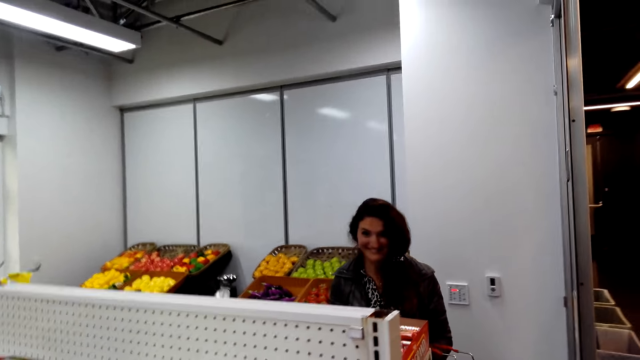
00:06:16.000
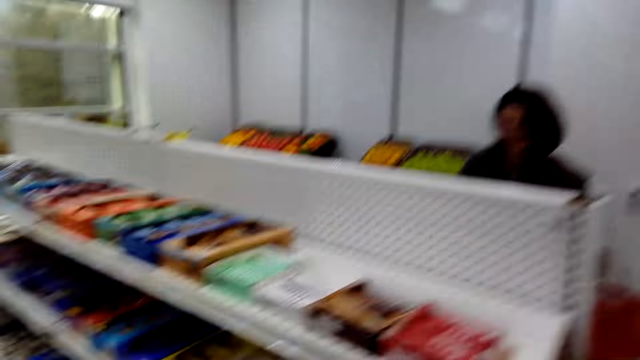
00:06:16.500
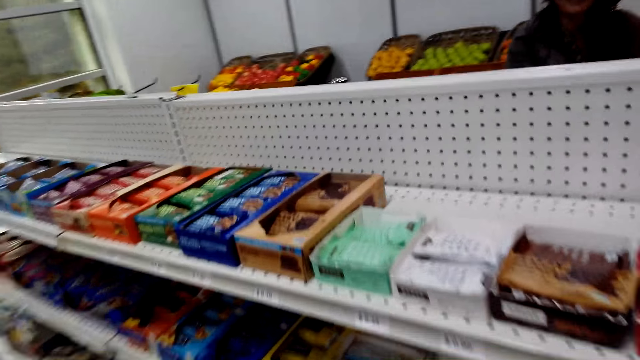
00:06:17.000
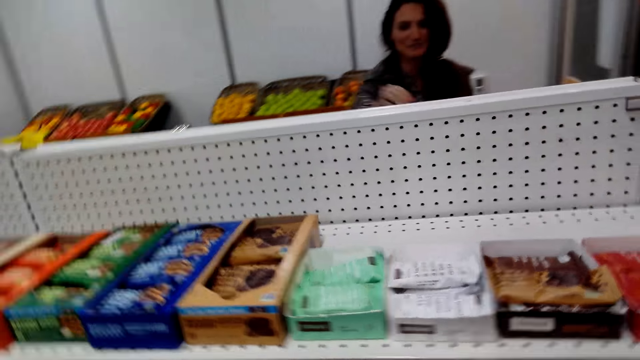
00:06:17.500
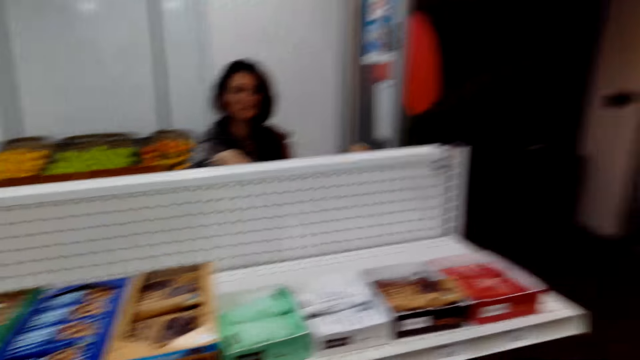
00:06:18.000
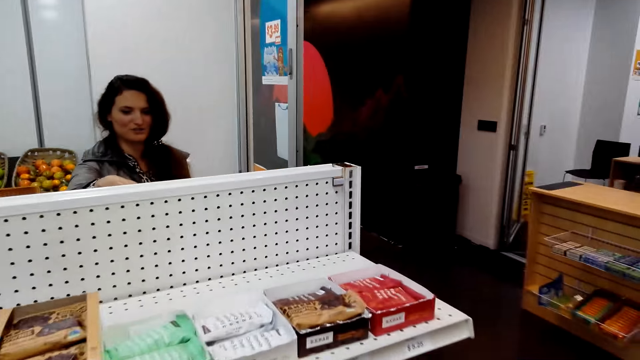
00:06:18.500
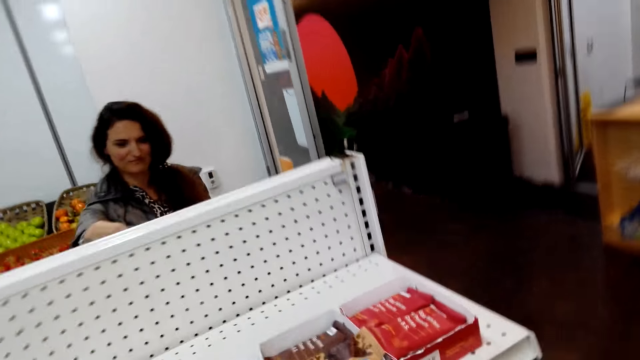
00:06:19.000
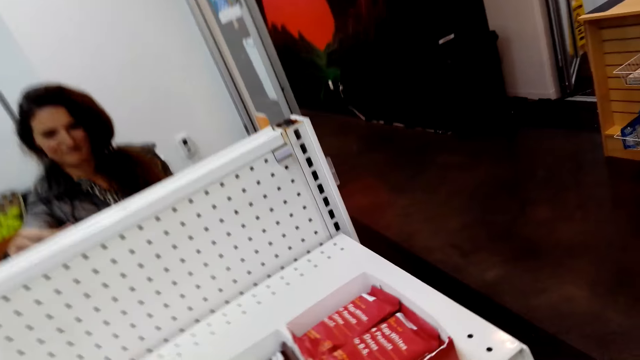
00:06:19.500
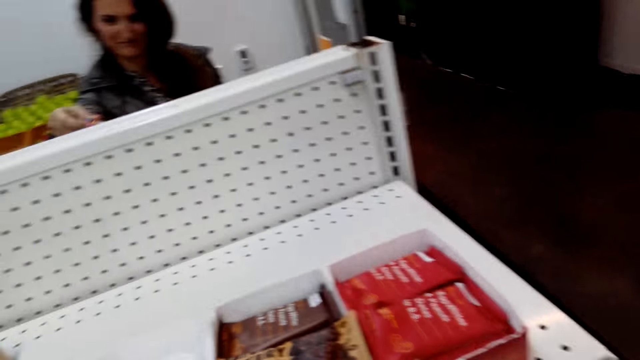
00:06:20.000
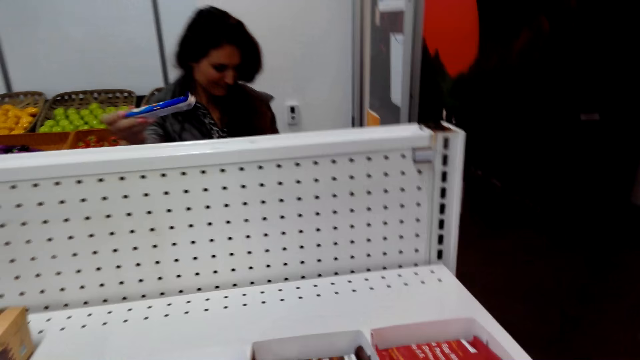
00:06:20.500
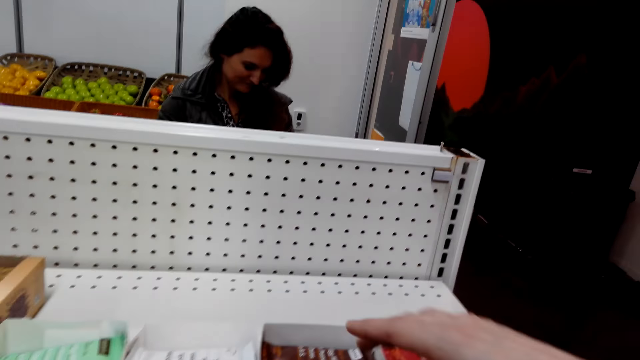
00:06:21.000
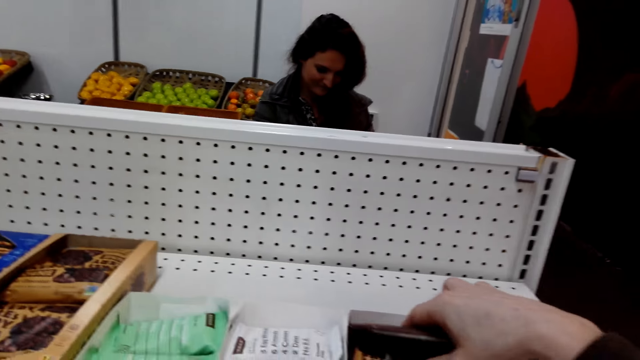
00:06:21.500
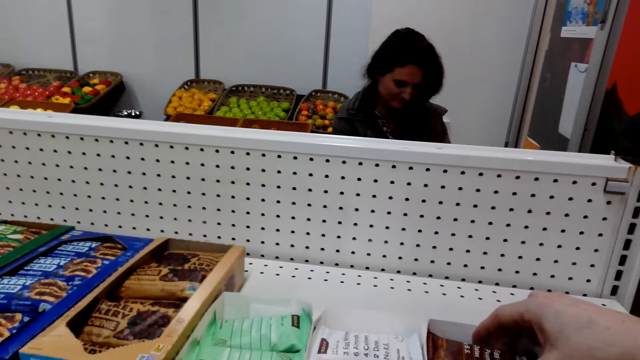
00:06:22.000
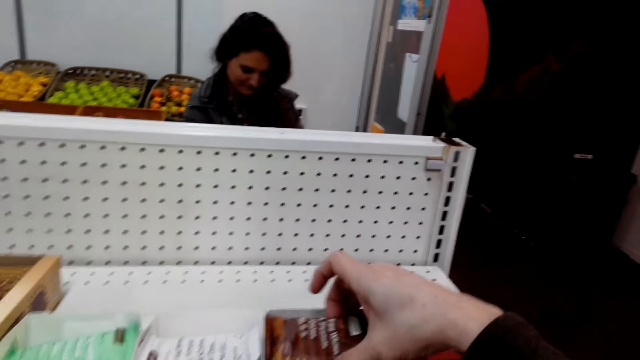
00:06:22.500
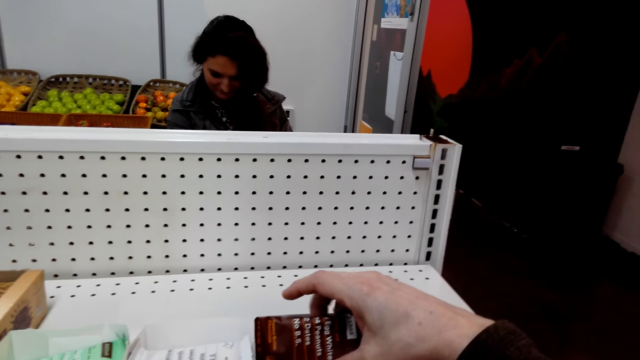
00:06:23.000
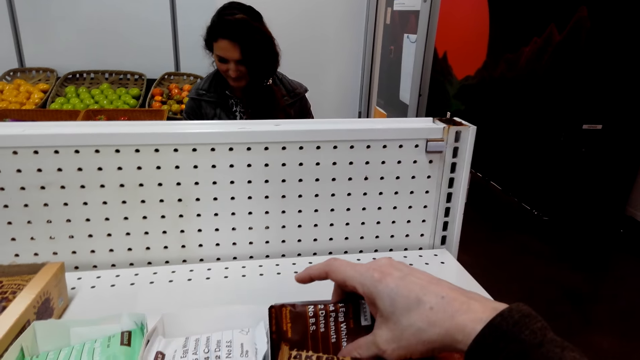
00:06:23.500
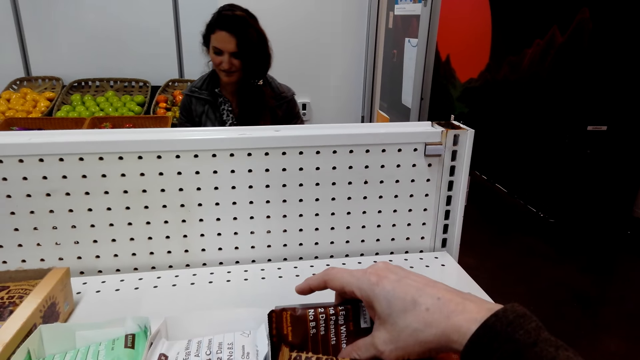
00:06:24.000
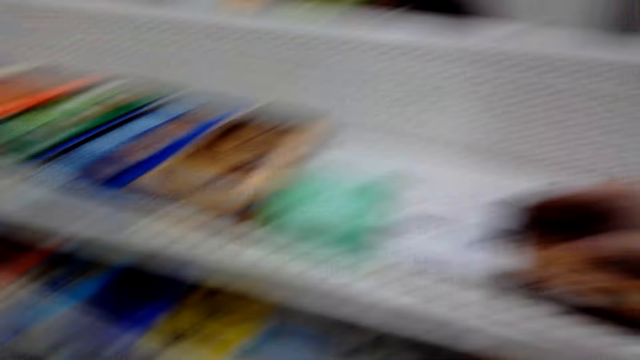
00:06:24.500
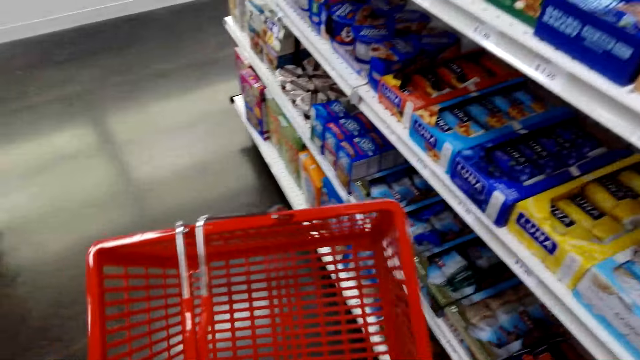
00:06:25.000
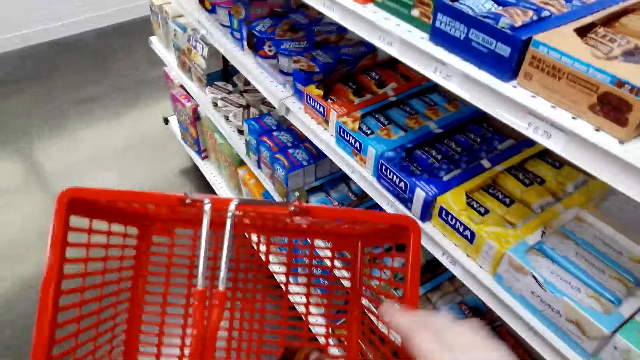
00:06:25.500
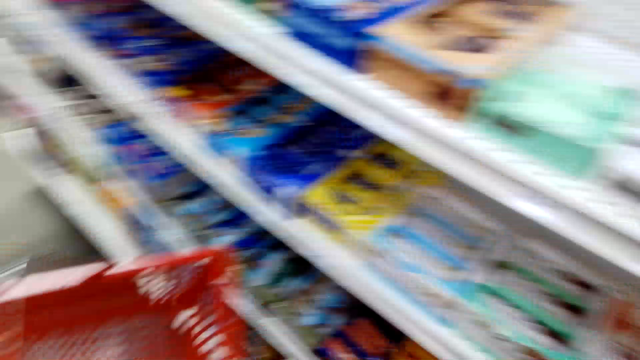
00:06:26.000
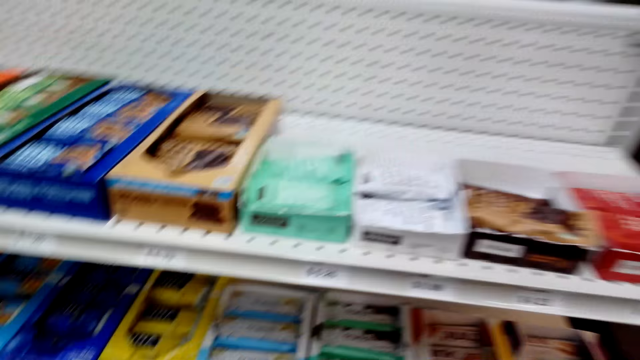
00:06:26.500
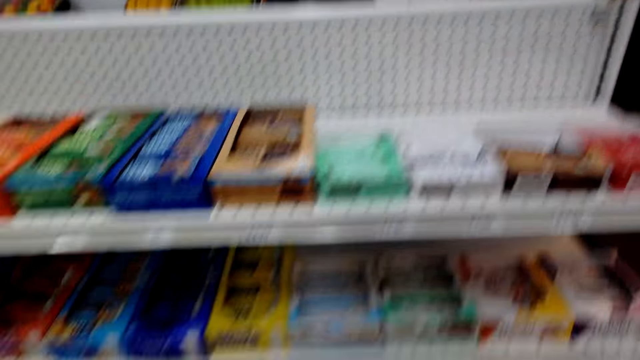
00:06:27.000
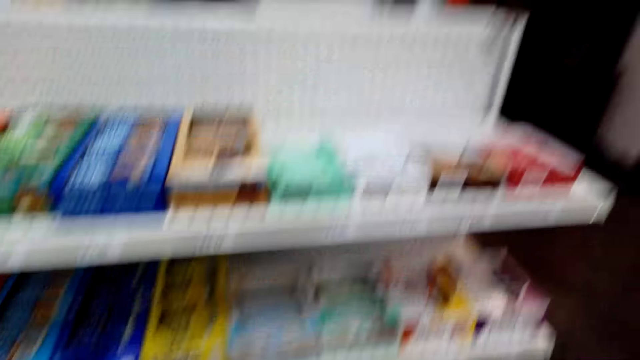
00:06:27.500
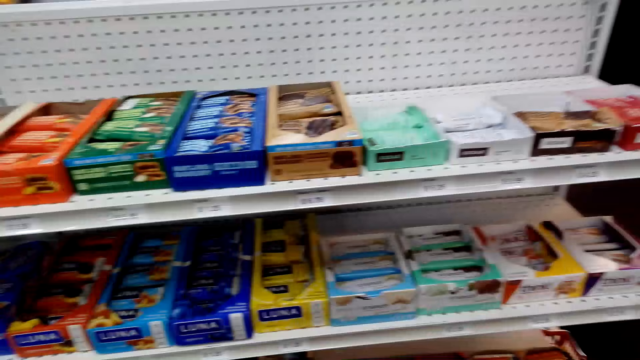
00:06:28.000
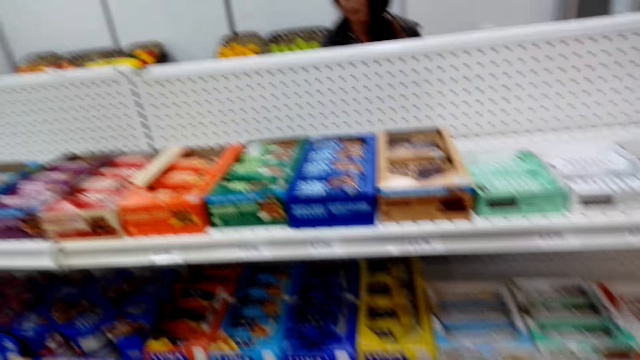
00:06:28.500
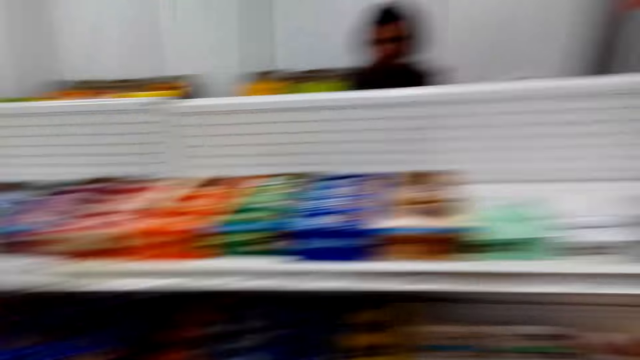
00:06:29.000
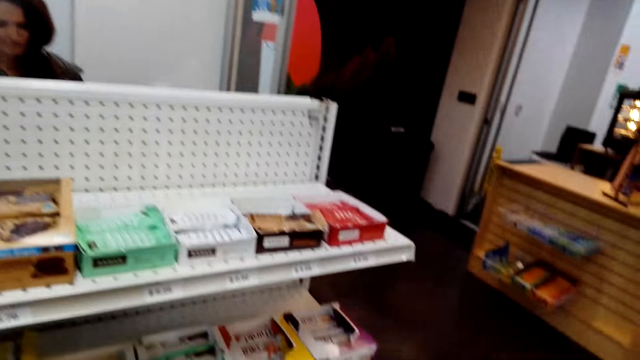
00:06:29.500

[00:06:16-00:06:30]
The camera wearer speaks to a woman. The woman moves the hand to the packet of something. The woman speaks to the camera wearer. The camera wearer speaks to the woman. They take the packet of chocolate from the shelf. The woman speaks to the camera wearer. The camera wearer puts the chocolate in the tray. They speak to the woman, look at the snacks on the shelf, speak to the woman and walk.

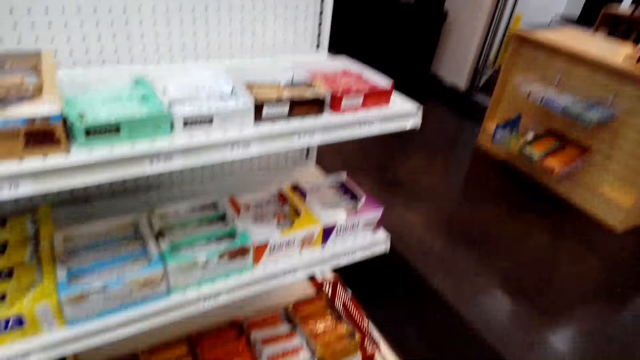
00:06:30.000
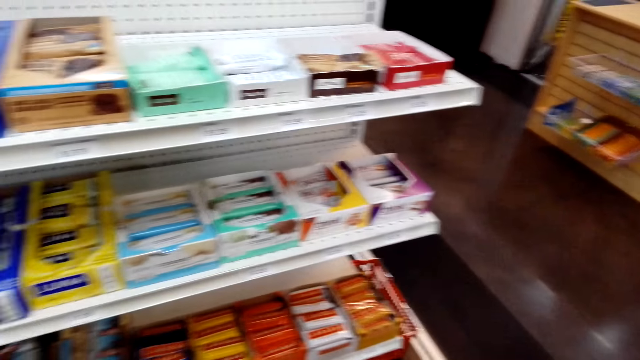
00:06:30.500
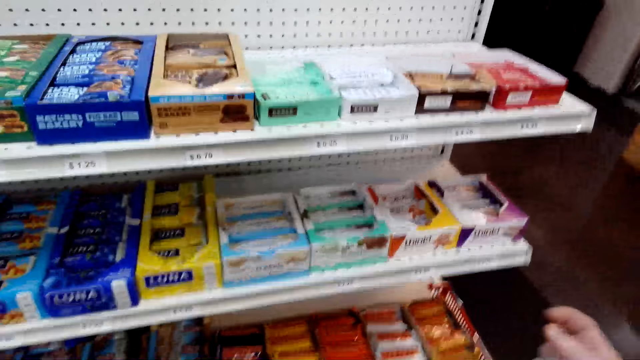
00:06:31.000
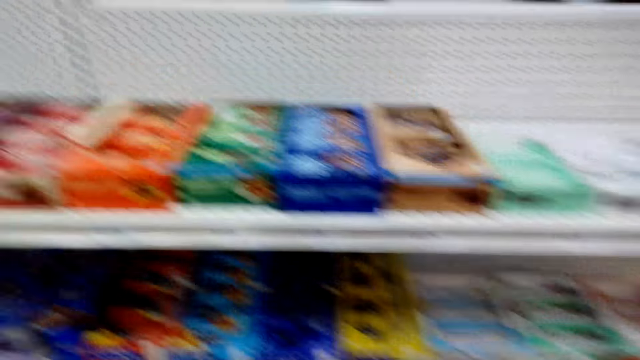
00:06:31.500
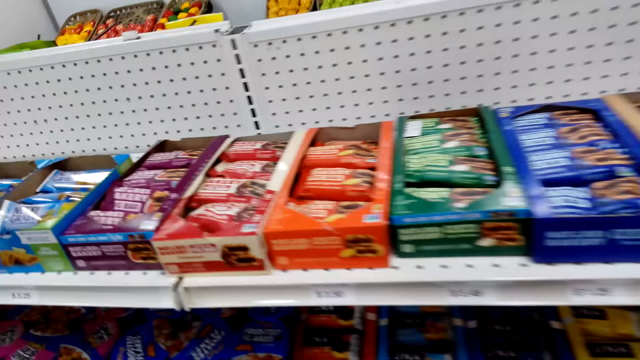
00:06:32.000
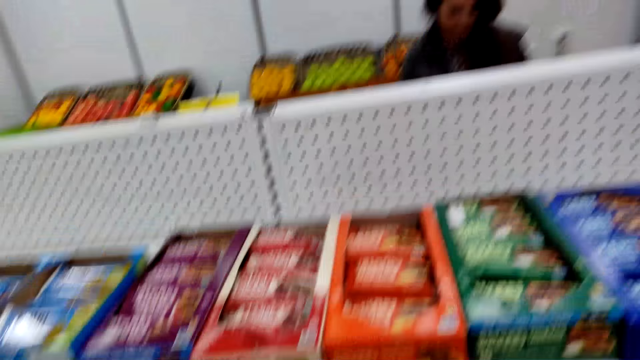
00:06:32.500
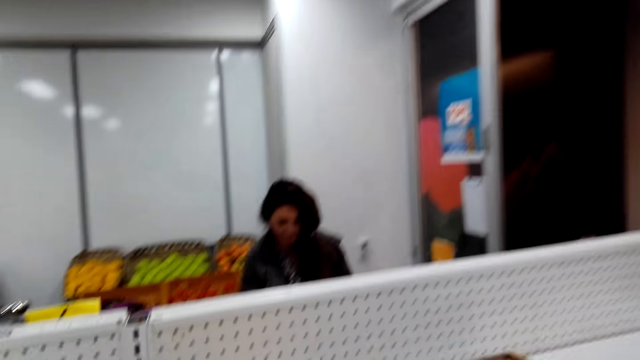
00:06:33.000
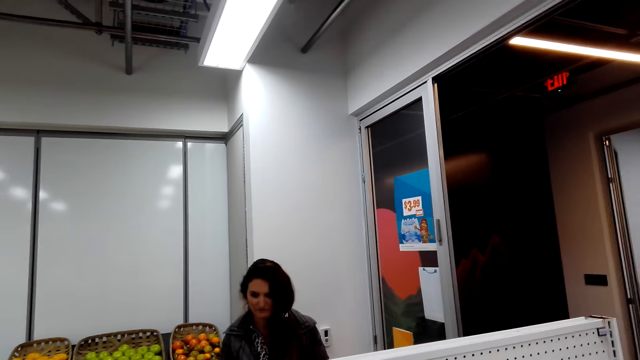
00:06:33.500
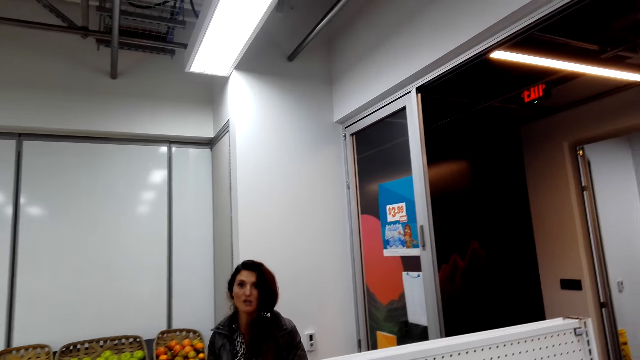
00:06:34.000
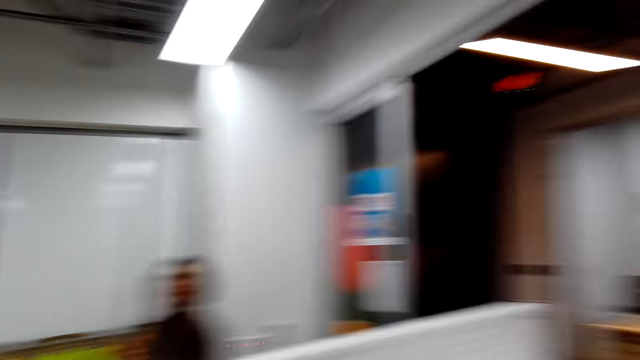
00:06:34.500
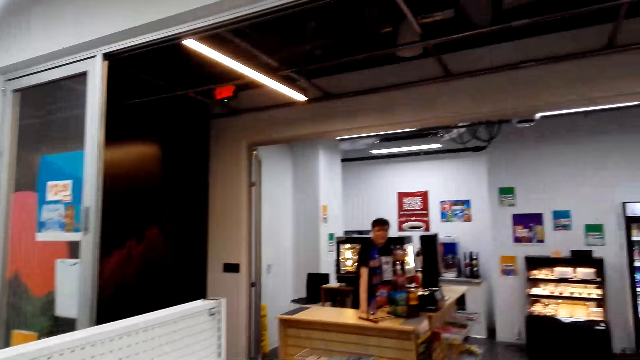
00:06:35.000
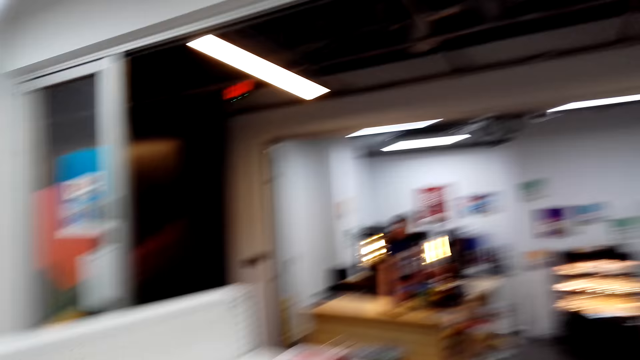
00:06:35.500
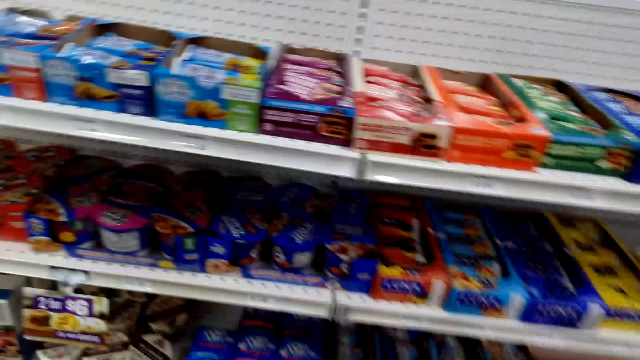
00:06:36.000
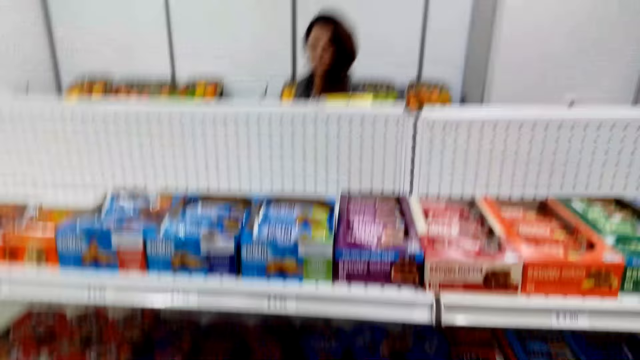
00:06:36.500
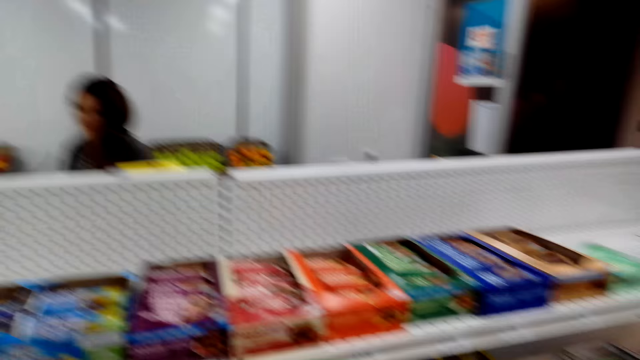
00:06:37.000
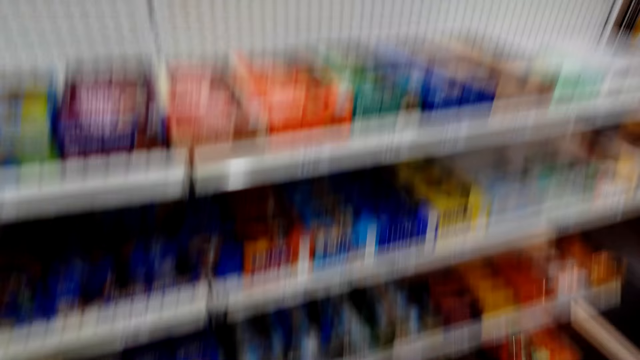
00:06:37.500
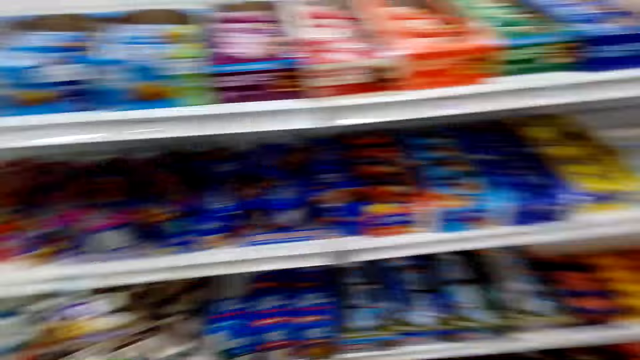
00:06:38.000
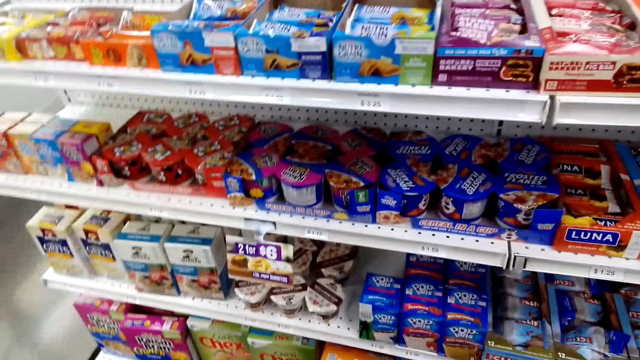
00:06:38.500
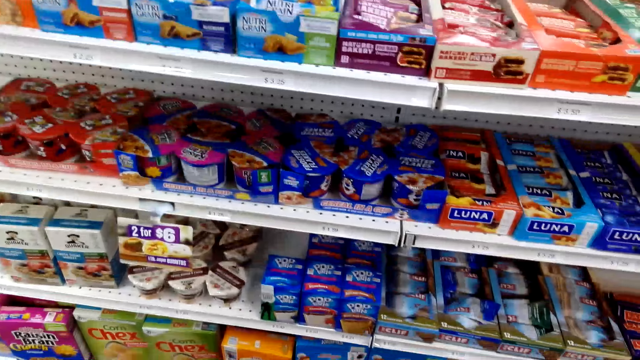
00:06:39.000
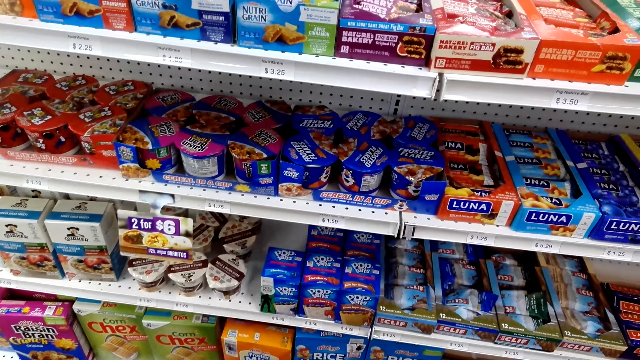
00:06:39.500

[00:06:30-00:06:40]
The camera wearer moves the hand. The woman speaks to the camera wearer. A cashier speaks to the camera wearer. The camera wearer speaks to the woman. The woman speaks to the camera wearer. The camera wearer looks at the snacks on the shelf.
